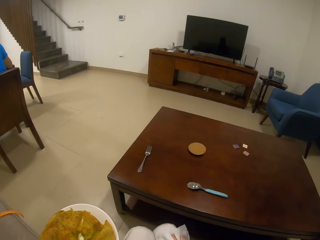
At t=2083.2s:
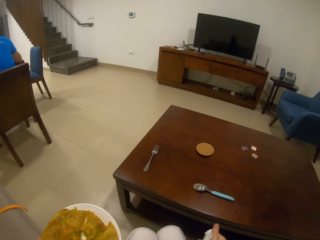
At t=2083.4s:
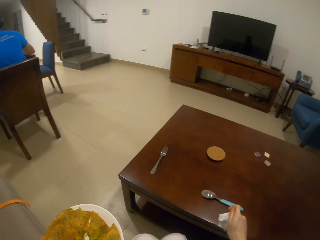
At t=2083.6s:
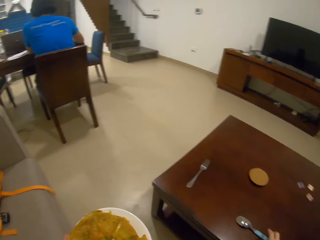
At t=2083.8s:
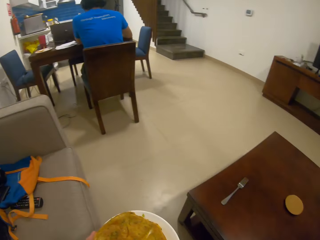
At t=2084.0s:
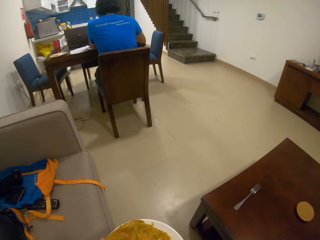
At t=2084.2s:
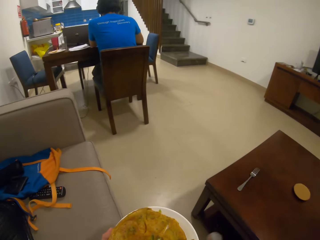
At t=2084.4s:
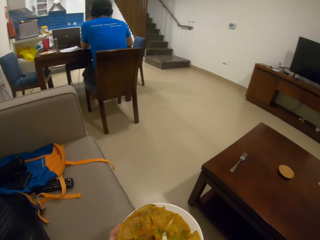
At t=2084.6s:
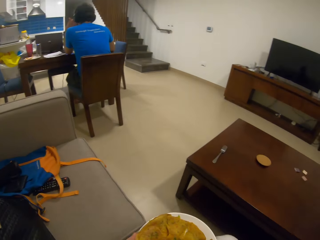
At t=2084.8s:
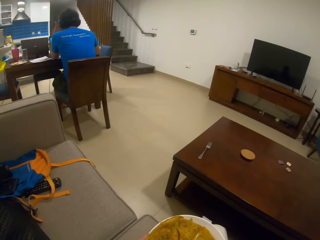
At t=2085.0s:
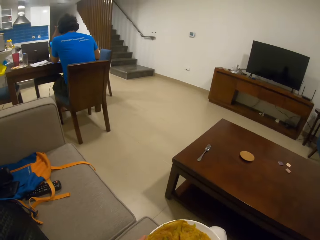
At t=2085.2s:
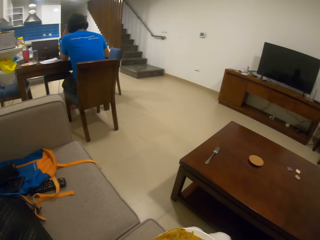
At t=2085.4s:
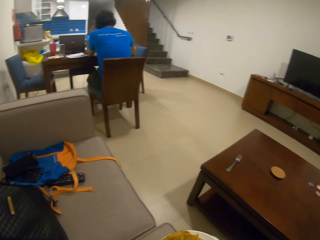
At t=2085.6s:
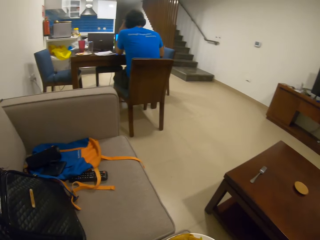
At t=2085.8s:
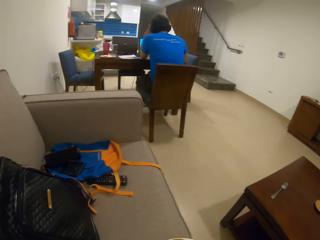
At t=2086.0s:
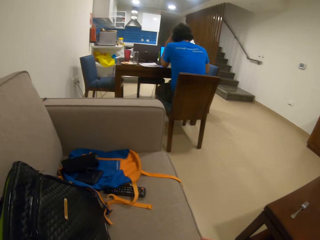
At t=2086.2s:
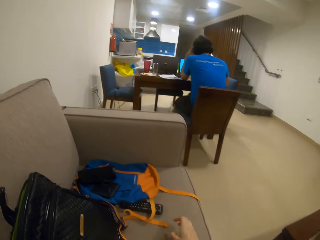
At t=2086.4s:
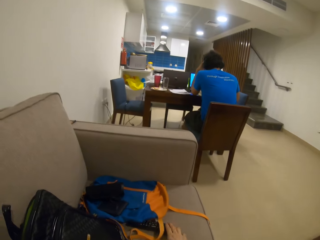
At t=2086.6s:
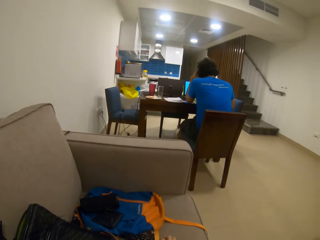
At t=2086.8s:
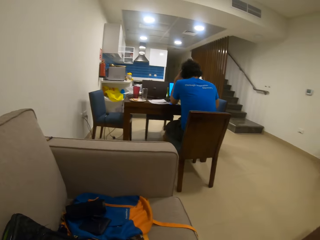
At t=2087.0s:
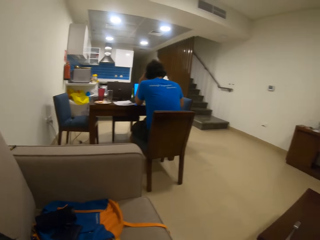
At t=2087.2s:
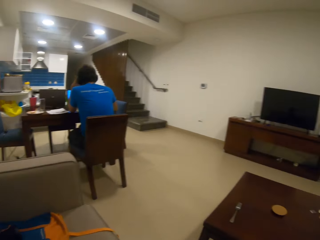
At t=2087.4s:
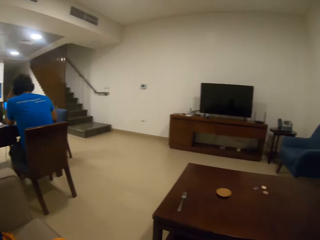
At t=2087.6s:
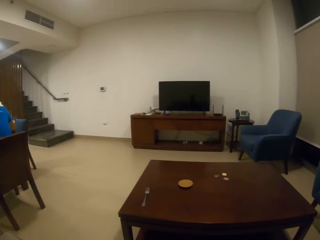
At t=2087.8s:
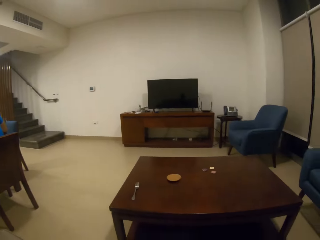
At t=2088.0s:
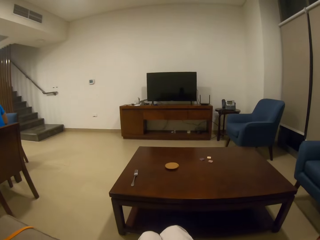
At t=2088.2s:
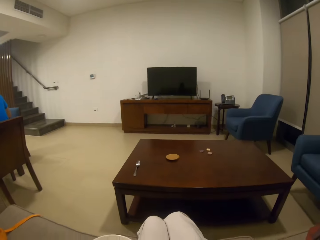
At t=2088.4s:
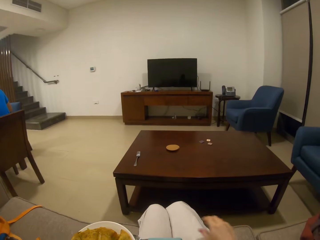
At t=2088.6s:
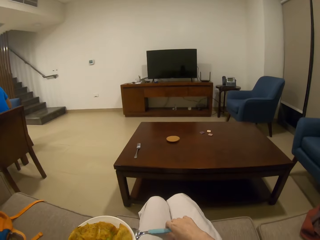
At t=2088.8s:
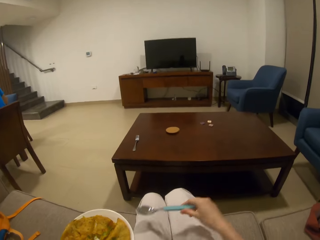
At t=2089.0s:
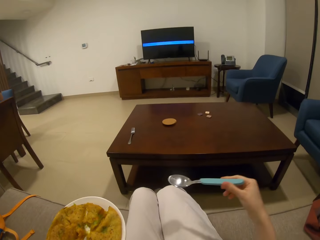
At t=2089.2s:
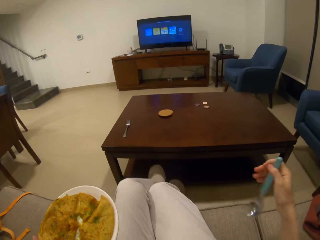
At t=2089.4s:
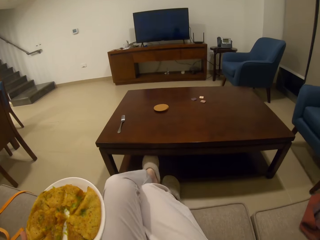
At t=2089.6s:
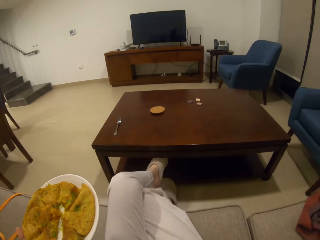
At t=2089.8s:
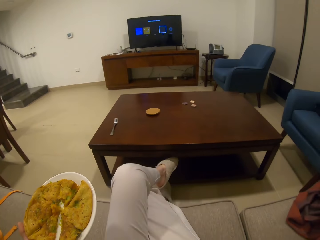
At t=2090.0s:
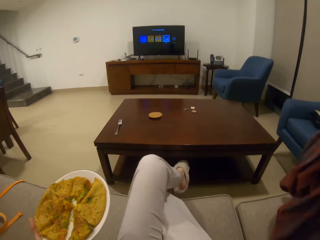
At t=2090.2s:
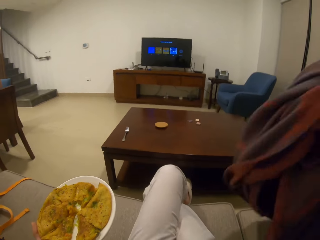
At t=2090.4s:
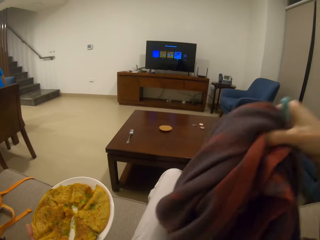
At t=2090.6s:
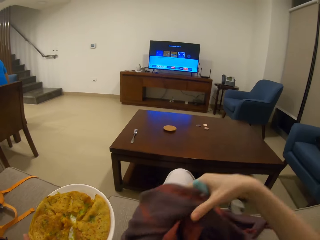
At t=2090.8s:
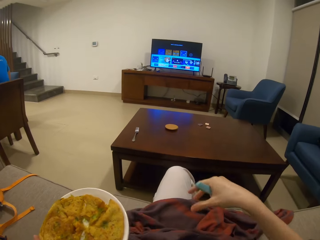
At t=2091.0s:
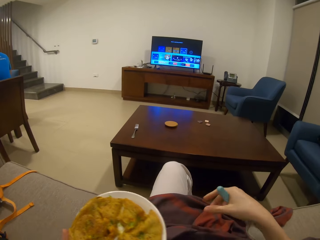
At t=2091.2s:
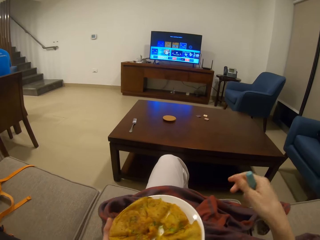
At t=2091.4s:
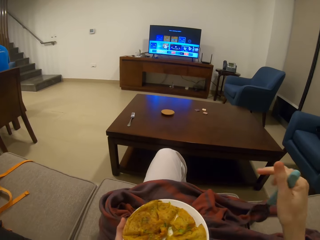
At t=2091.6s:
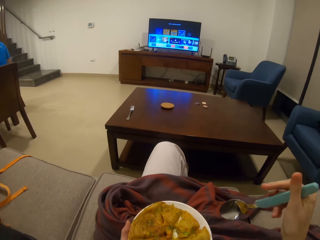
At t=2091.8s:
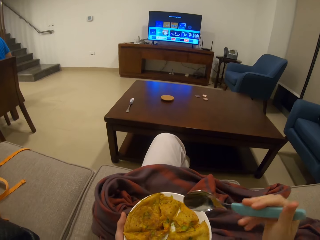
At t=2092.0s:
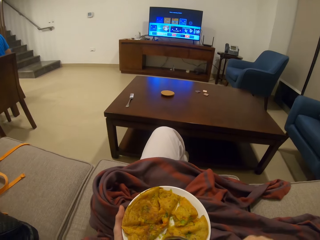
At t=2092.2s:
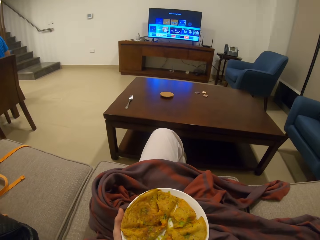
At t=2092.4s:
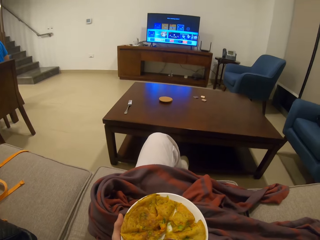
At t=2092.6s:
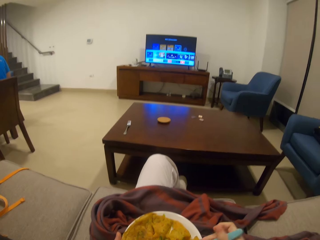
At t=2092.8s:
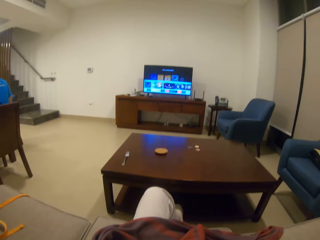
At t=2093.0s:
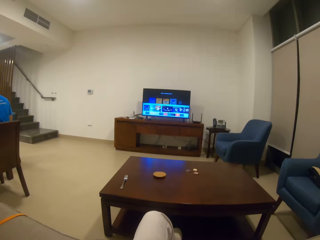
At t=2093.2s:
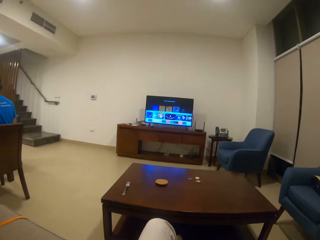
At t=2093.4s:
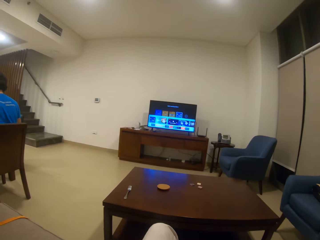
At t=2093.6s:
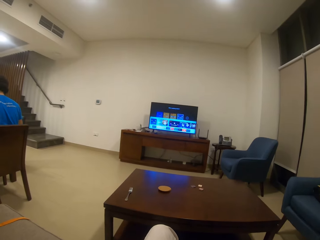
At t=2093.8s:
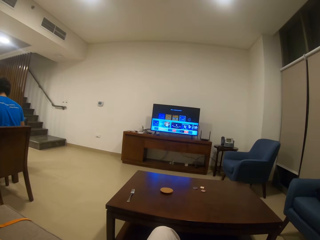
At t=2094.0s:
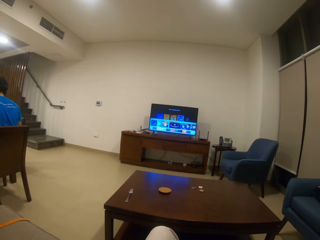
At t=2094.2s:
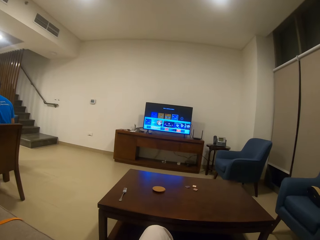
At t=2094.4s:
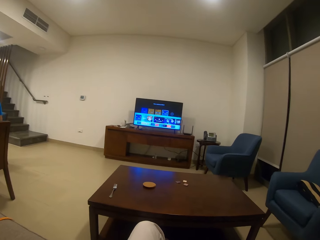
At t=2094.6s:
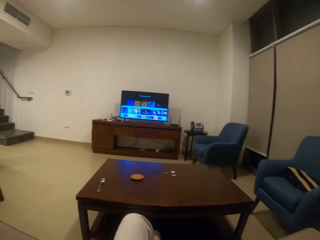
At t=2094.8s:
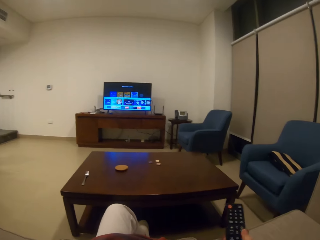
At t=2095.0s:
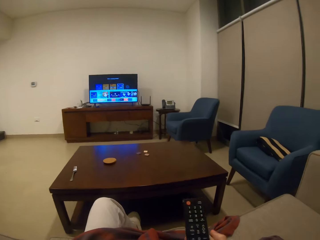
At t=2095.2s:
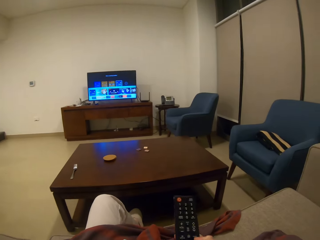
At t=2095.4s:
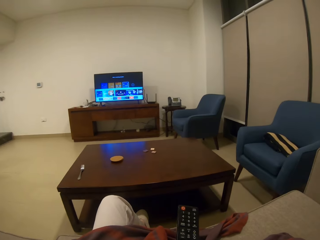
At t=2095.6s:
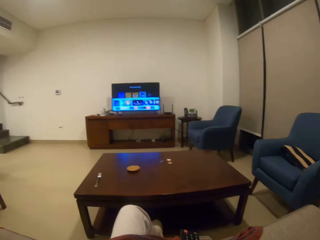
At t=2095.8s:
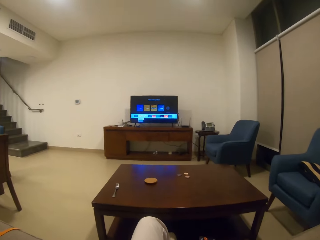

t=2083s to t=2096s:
The camera wearer picks up a spoon. She looks around. She covers her legs with a blanket. She presses a remote. She looks around.

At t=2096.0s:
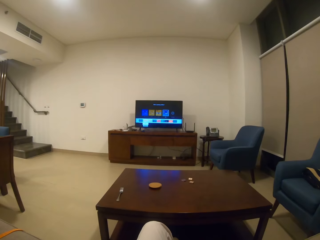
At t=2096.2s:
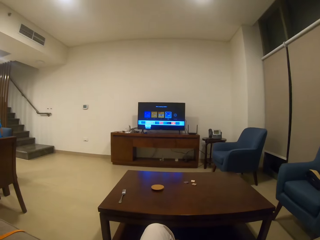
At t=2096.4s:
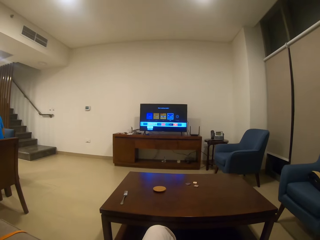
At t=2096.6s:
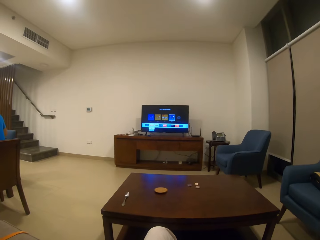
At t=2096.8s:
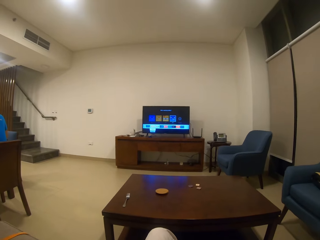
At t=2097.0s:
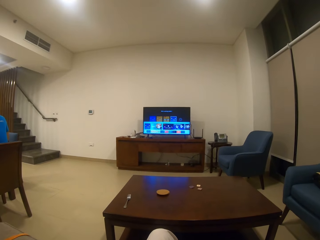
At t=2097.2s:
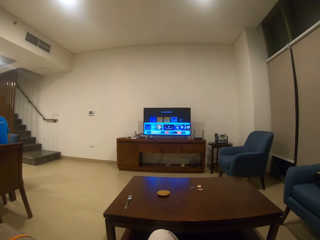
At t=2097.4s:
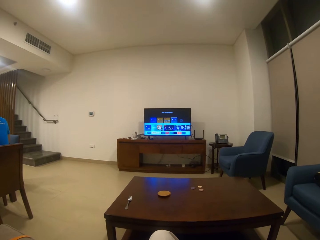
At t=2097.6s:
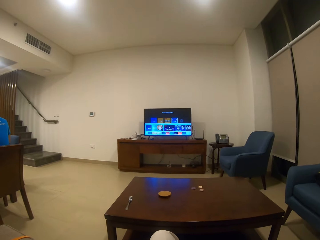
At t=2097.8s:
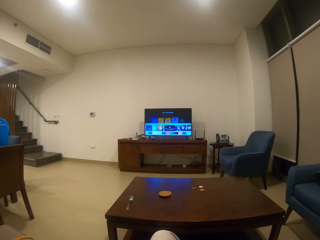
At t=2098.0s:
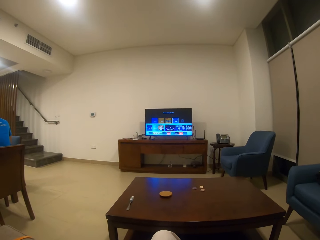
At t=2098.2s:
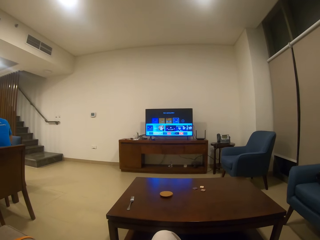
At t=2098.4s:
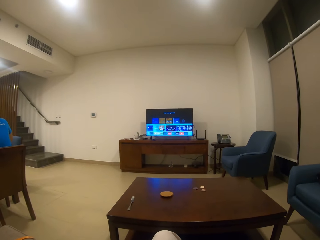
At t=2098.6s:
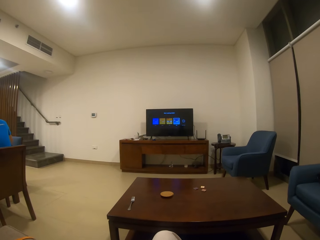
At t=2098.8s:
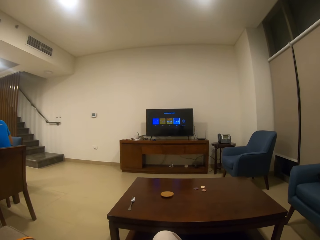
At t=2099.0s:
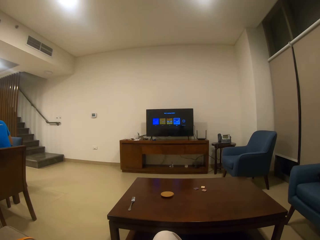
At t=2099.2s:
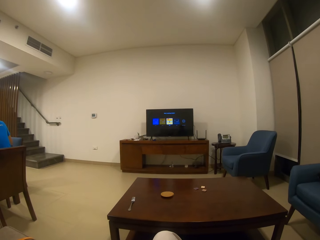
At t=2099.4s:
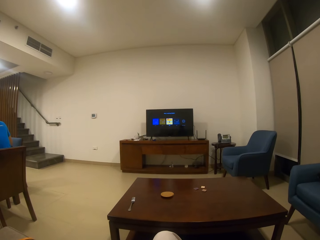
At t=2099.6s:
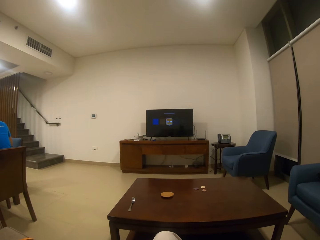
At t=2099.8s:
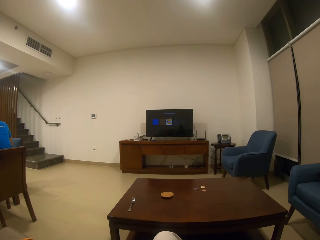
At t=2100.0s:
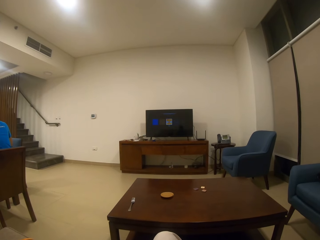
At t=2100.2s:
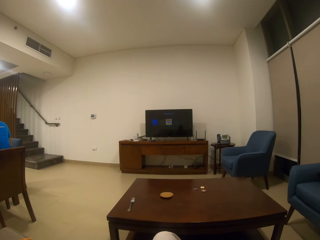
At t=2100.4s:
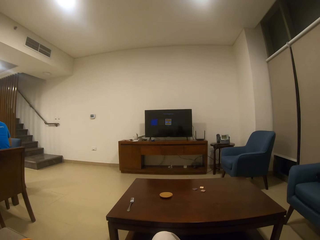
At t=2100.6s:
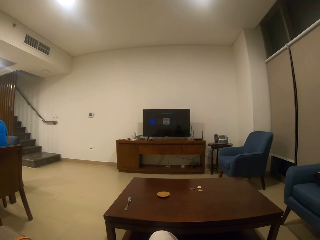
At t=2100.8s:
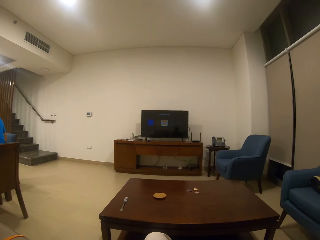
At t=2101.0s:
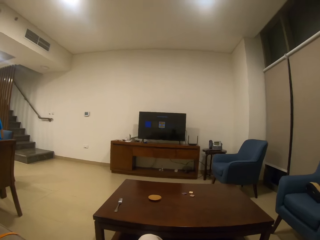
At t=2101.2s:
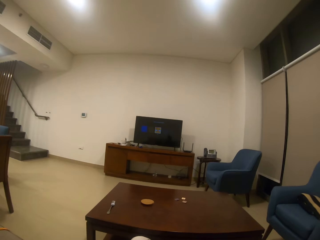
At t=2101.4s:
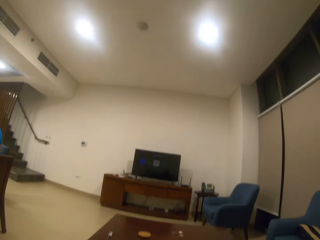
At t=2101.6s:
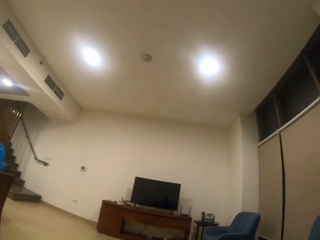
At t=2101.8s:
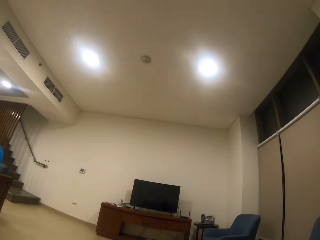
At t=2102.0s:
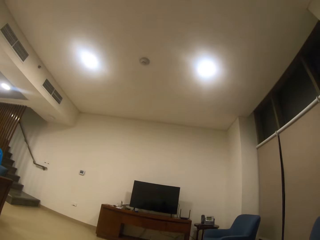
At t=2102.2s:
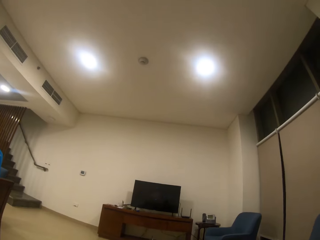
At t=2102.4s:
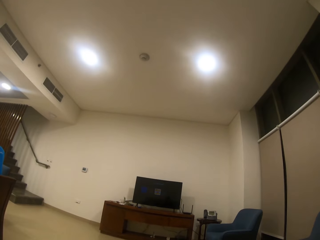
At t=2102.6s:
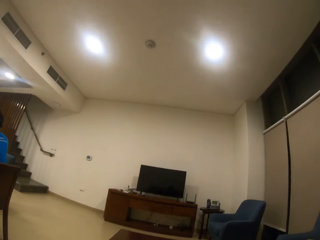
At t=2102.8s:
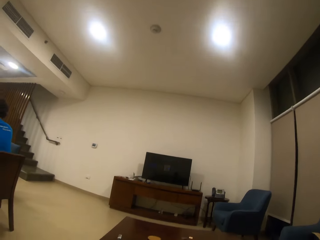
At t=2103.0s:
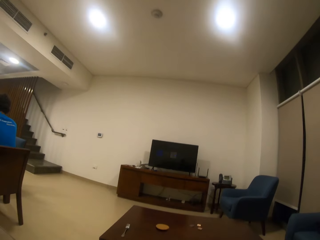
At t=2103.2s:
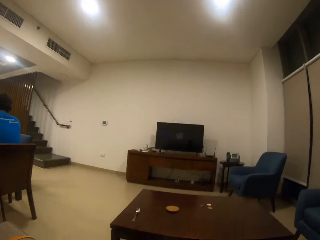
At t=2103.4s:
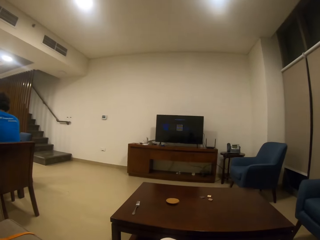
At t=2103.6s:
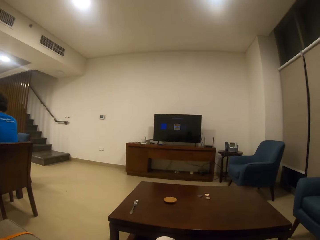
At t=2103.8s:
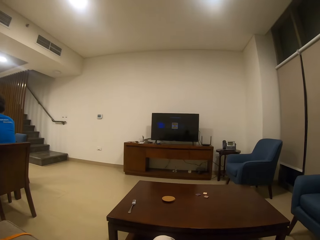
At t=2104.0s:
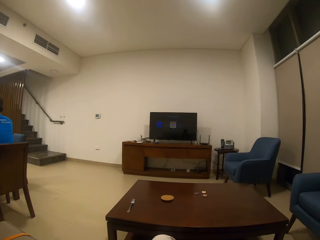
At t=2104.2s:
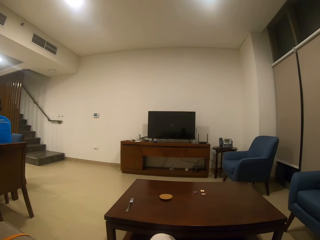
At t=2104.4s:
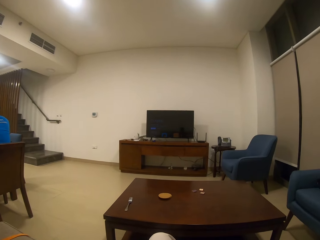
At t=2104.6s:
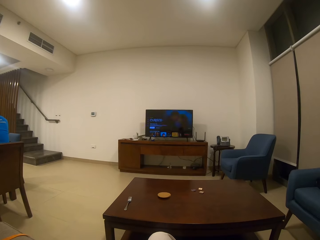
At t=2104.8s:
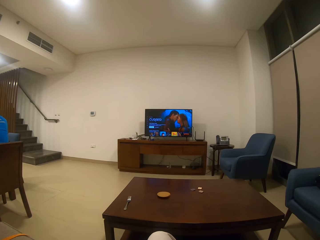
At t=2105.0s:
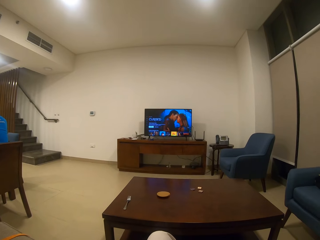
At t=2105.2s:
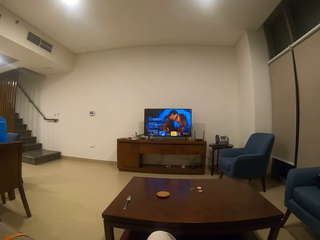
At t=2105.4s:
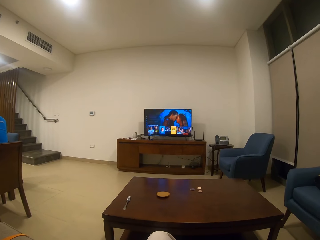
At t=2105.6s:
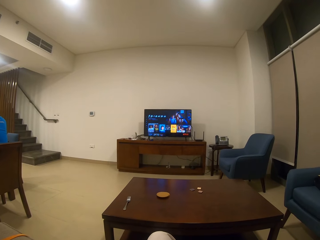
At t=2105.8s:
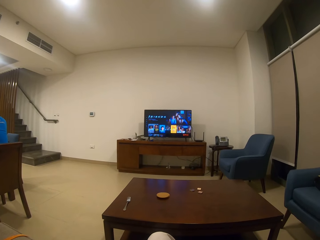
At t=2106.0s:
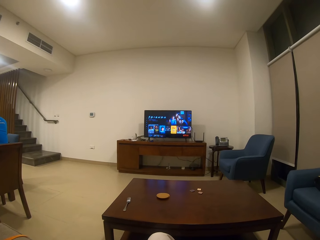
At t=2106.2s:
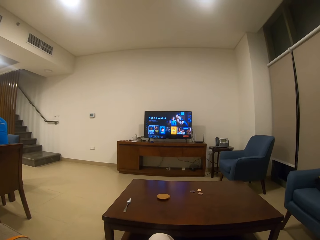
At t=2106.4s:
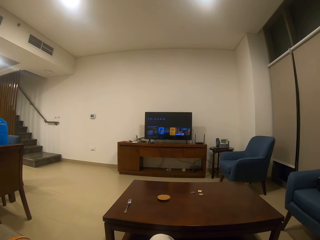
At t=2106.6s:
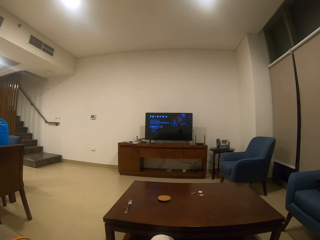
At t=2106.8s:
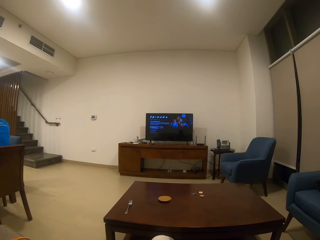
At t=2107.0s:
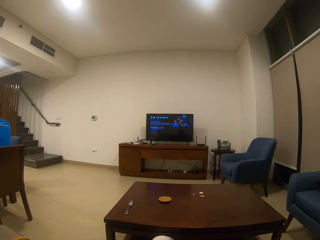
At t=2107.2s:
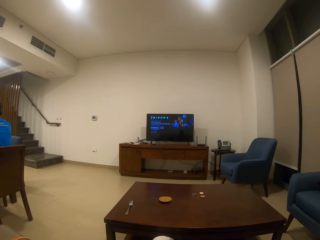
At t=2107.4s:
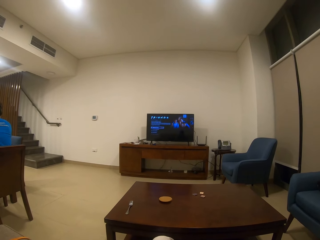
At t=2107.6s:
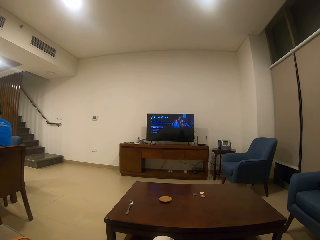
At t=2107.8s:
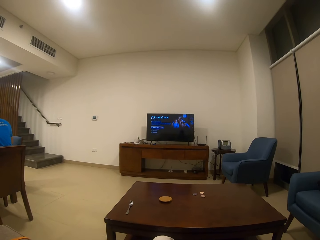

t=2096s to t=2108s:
The camera wearer uses the remote. They watch the television.
